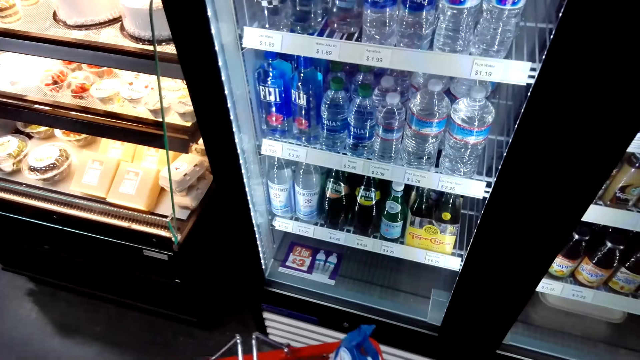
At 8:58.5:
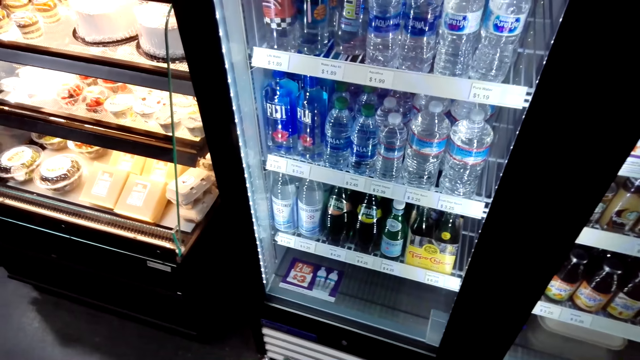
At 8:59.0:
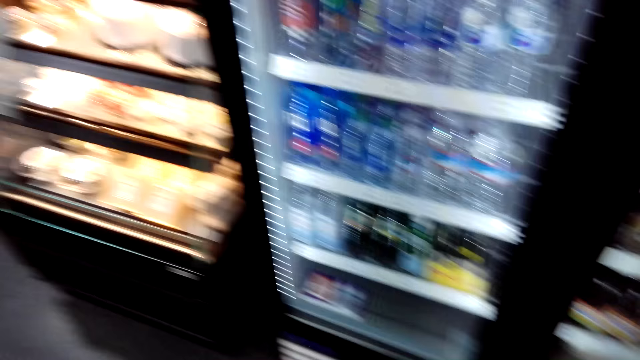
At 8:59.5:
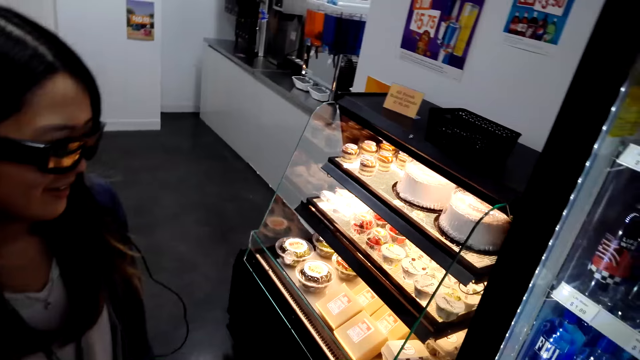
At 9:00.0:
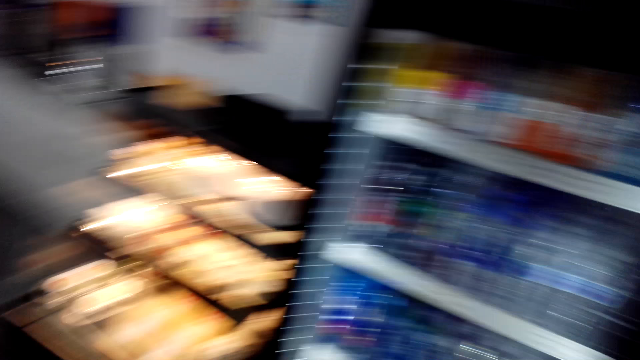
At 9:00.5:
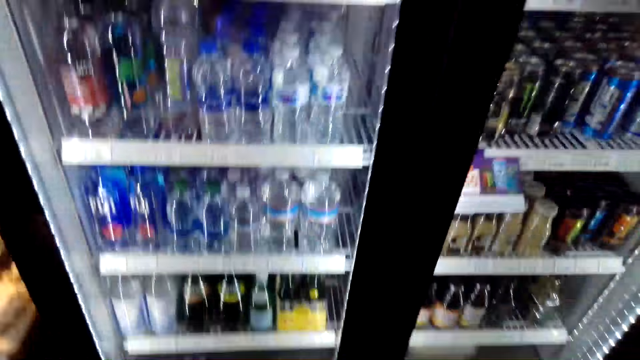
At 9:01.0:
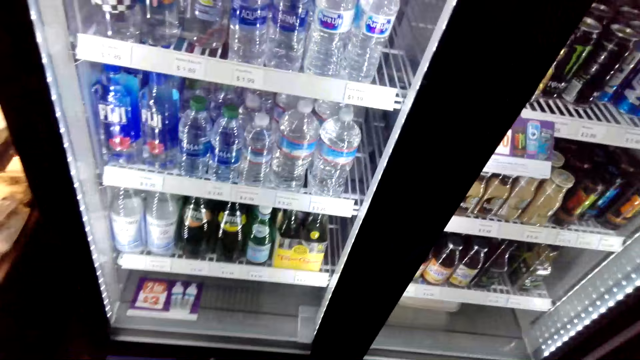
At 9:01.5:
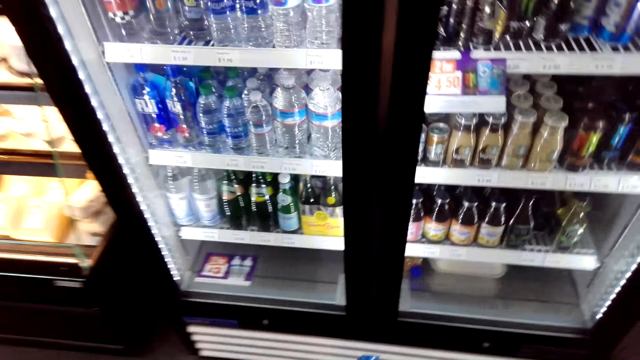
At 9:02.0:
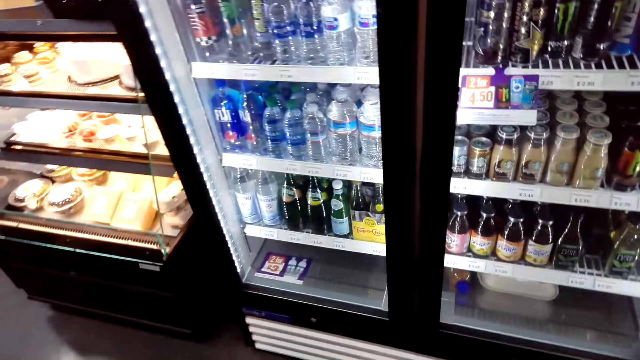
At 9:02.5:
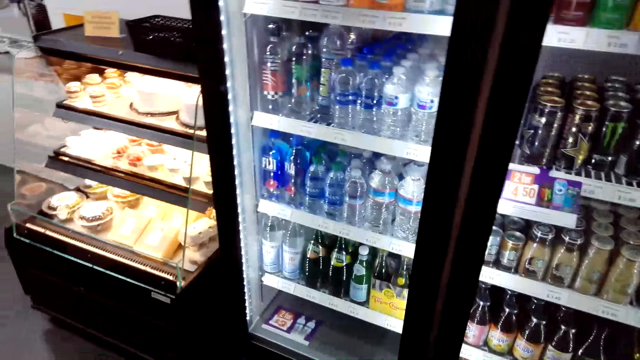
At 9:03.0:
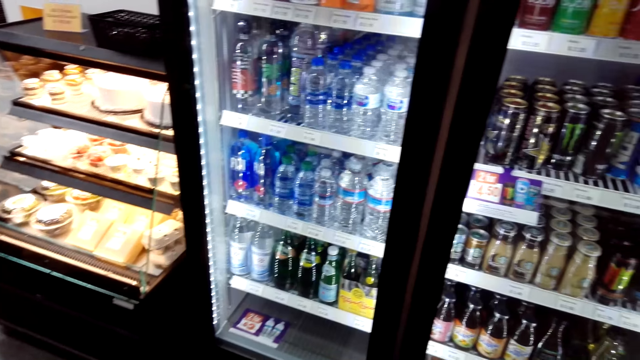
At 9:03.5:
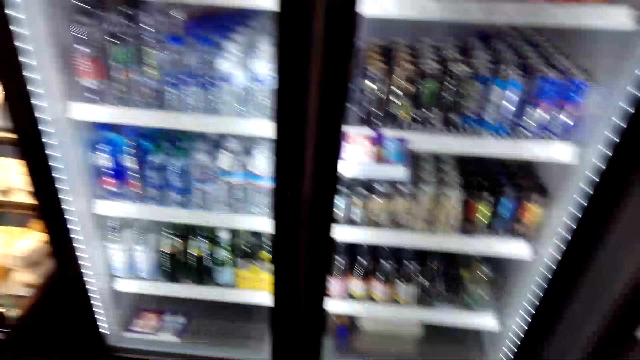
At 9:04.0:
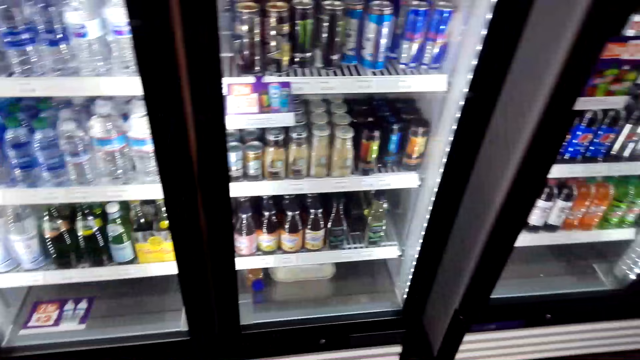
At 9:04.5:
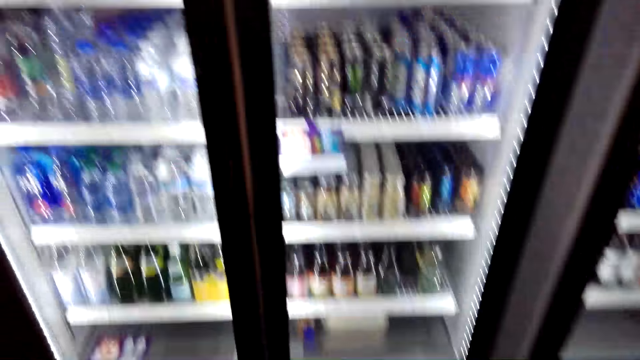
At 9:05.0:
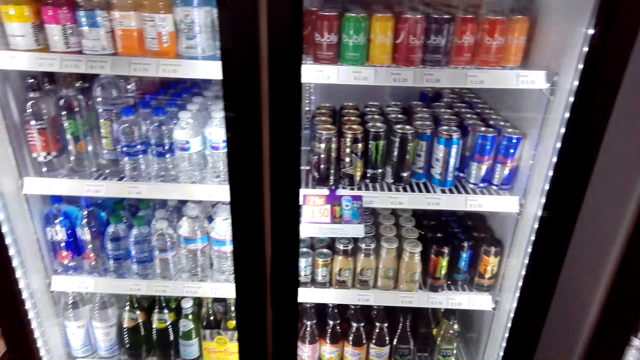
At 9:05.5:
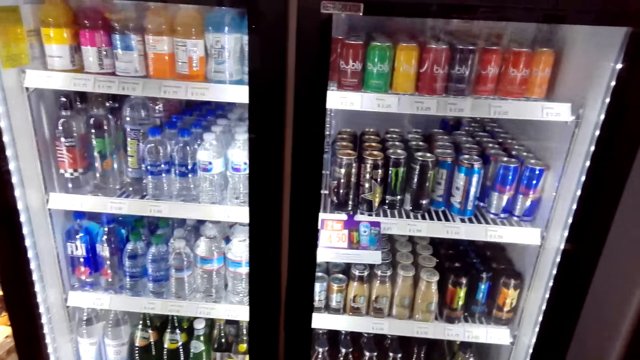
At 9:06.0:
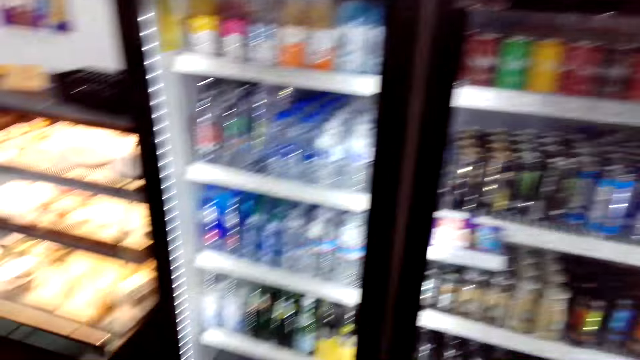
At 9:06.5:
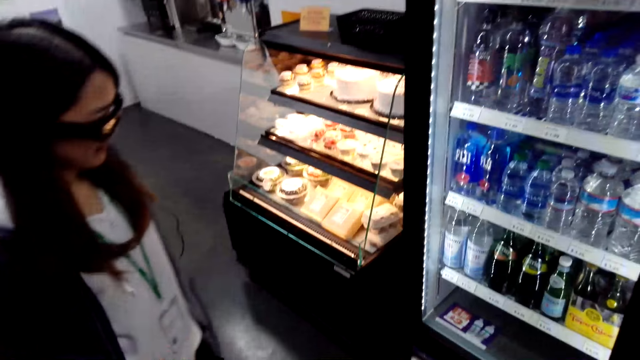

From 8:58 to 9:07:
The camera wearer stops. A lady speaks to the camera wearer.

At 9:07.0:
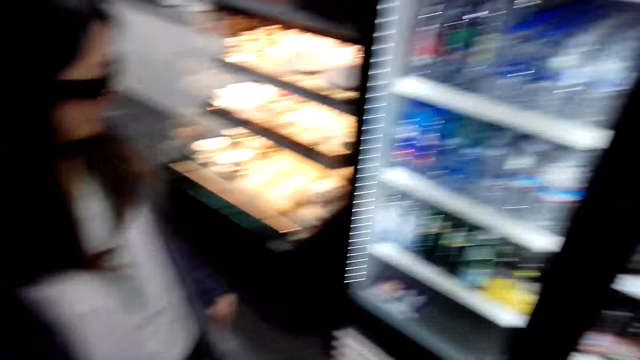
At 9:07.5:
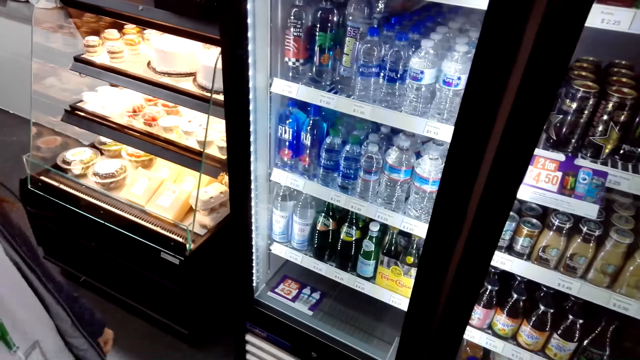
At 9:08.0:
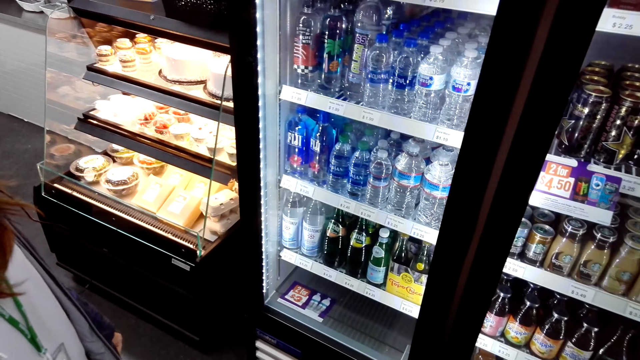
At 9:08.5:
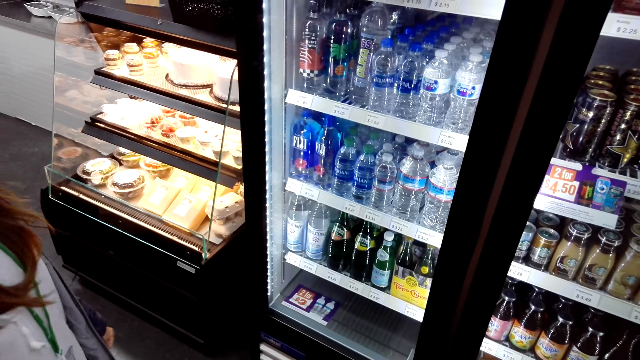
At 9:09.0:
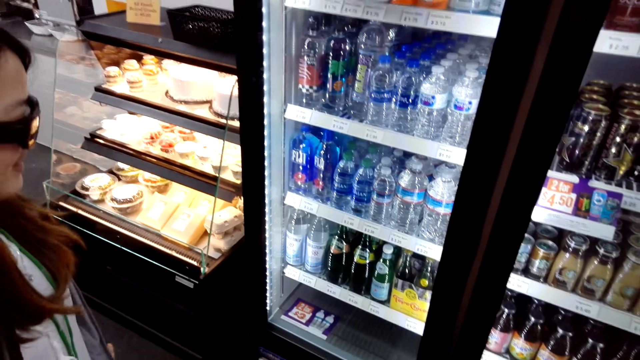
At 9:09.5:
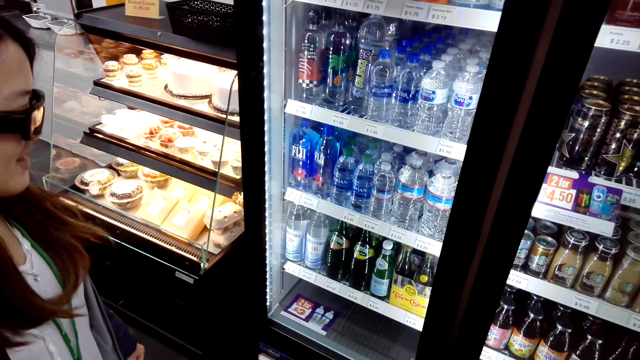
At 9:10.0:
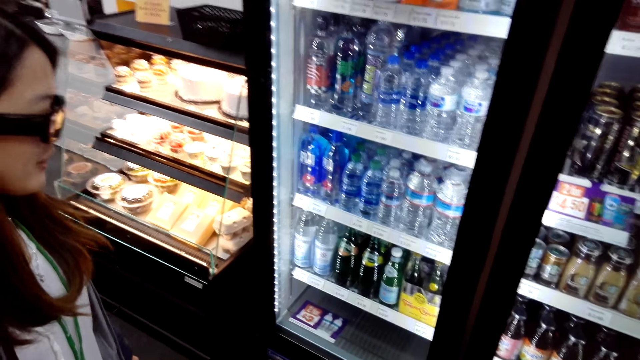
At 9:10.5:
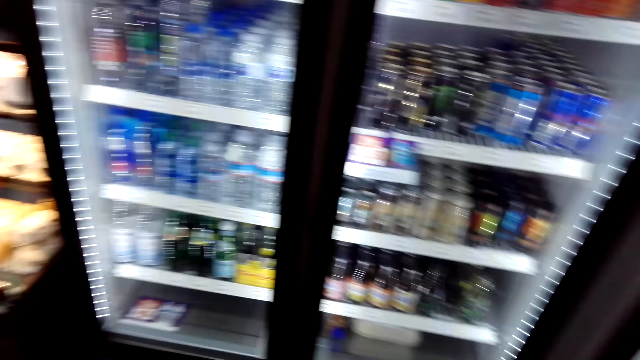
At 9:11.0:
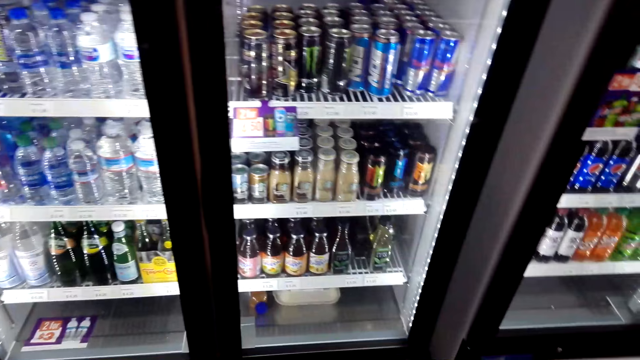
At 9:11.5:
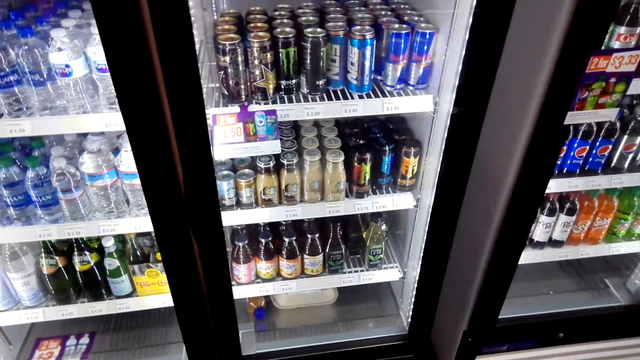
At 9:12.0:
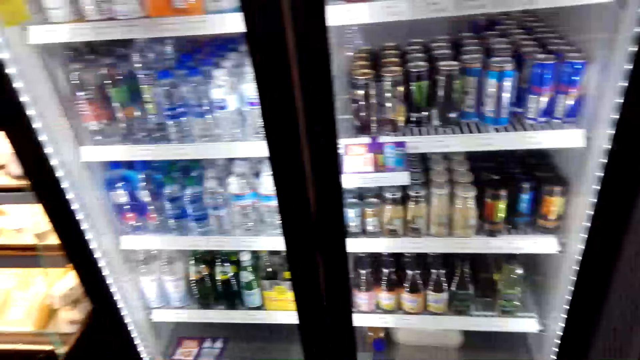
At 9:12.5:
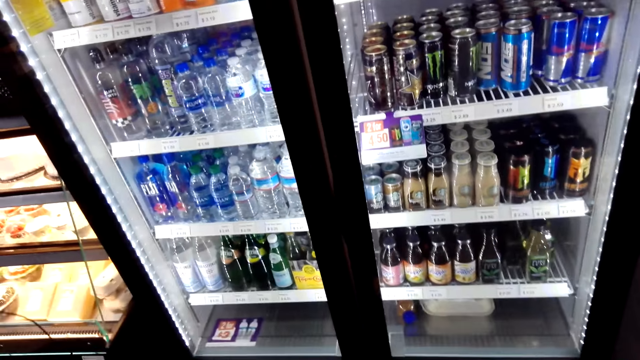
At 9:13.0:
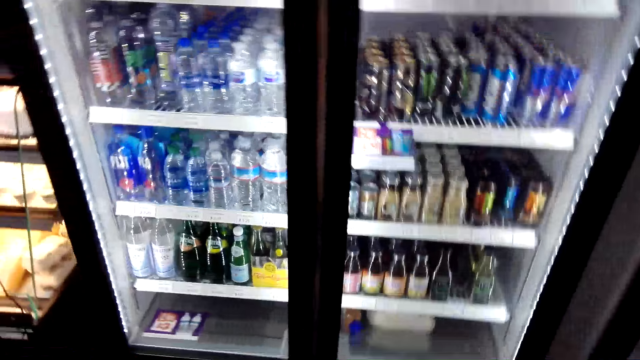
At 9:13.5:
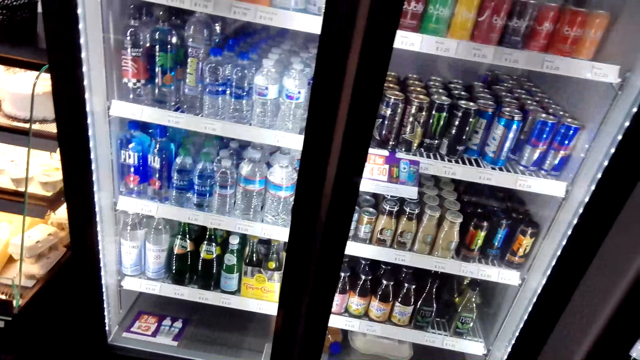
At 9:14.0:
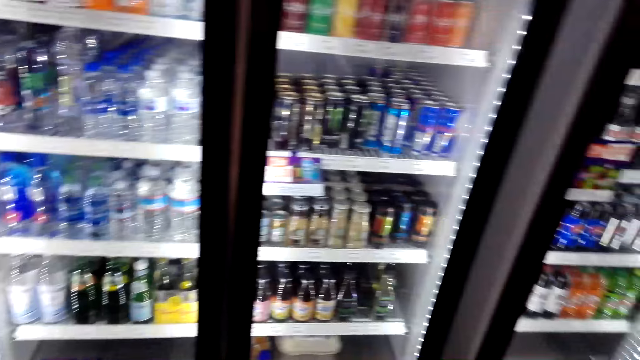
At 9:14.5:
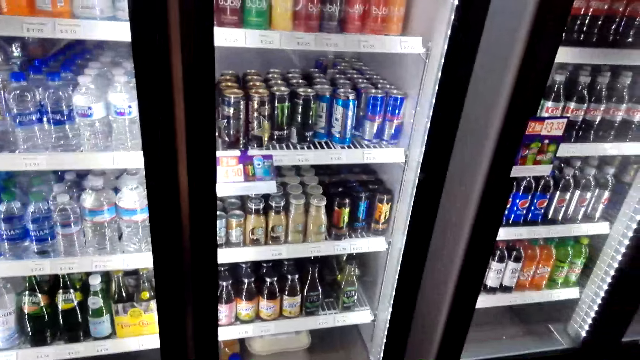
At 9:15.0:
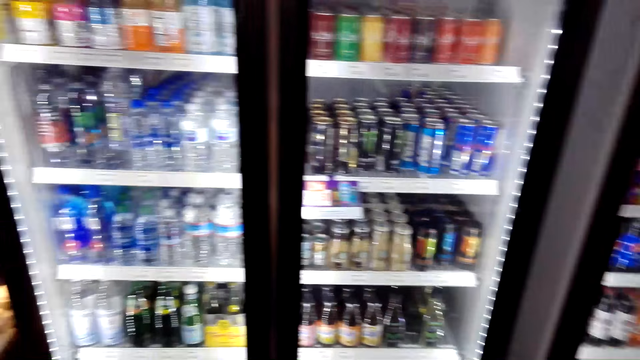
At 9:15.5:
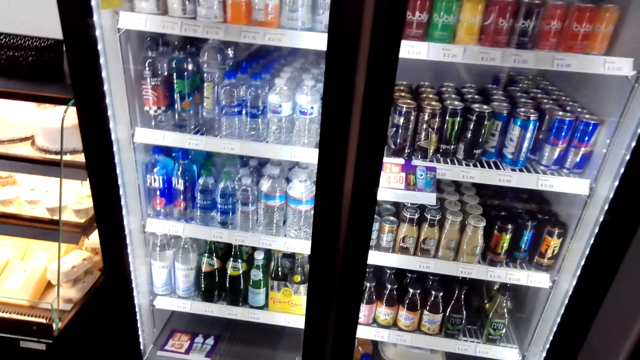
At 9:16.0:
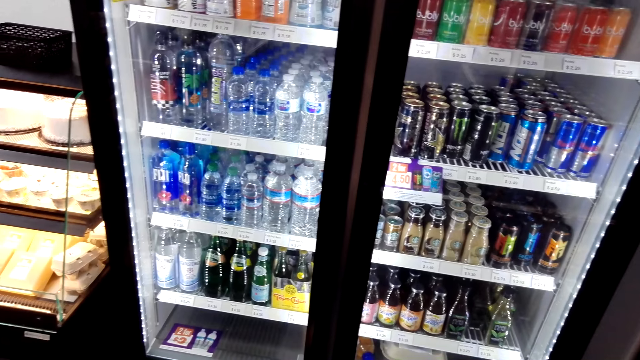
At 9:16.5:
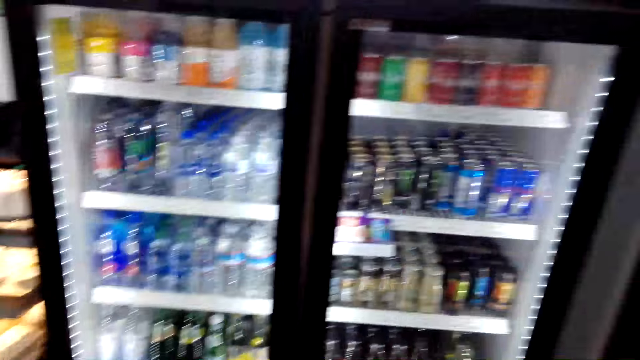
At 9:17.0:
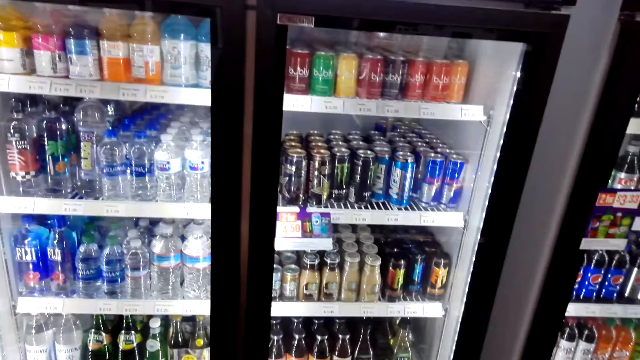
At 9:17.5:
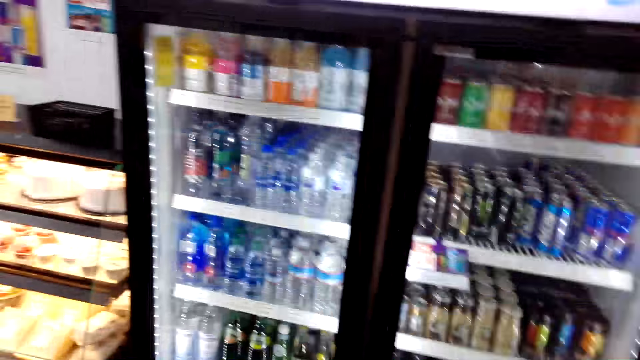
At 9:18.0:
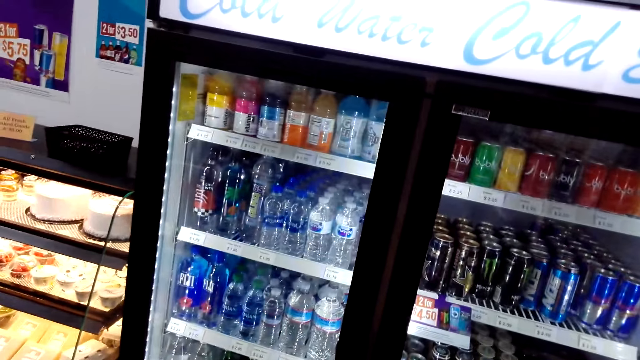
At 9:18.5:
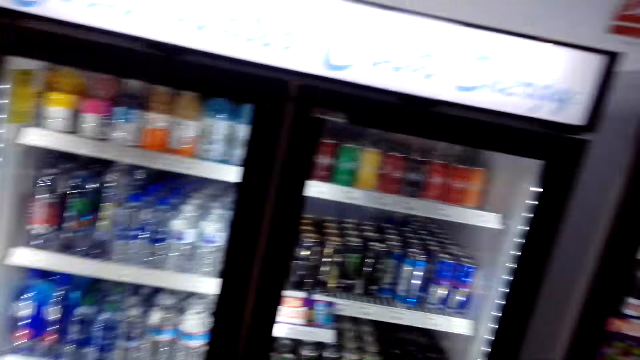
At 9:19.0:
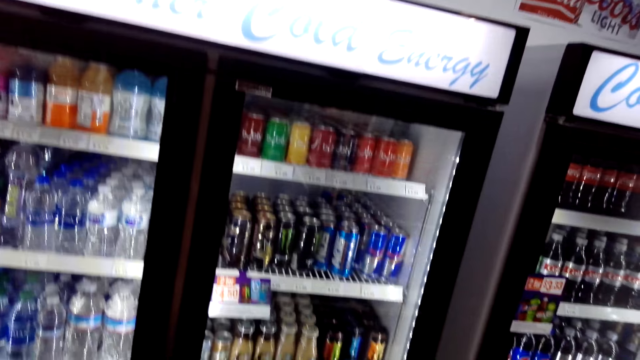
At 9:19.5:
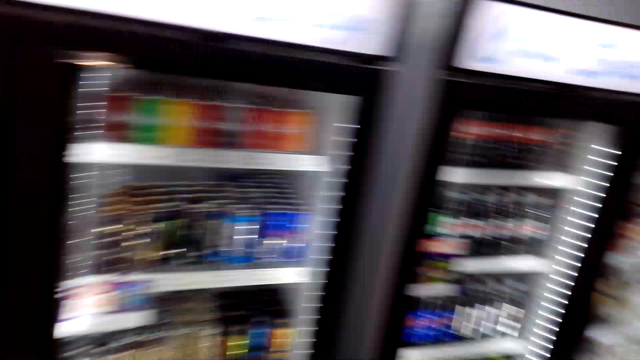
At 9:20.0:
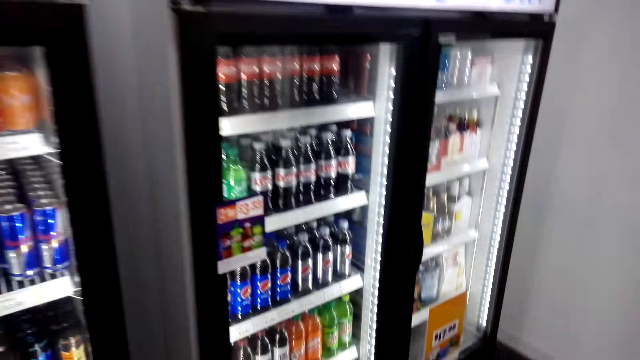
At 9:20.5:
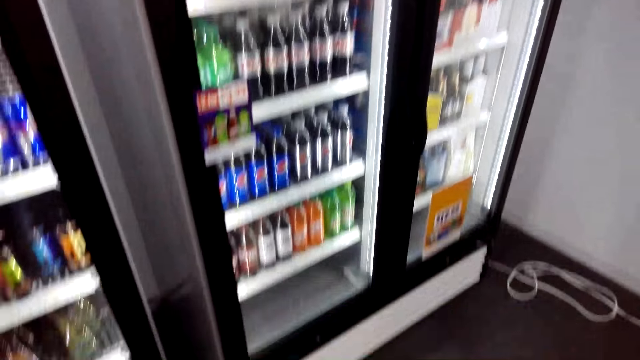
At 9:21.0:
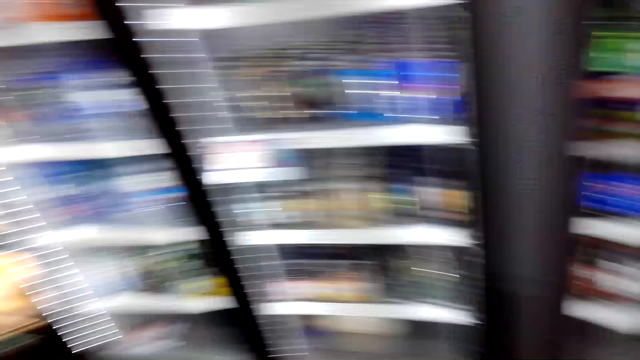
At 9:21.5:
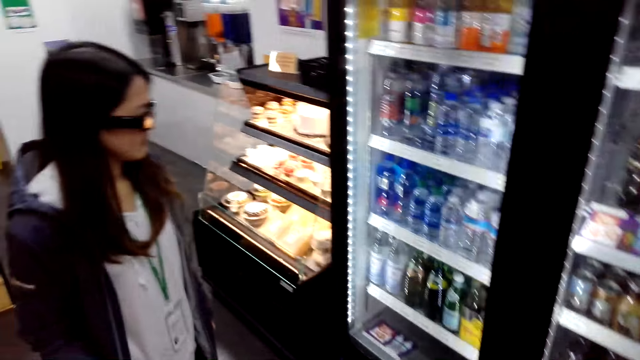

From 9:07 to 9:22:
A lady moves closer to the camera wearer. The camera wearer speaks to the lady. The lady moves closer to the camera wearer.
